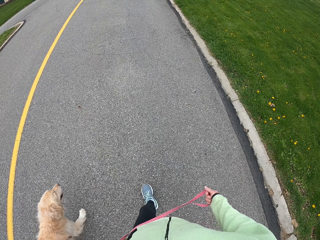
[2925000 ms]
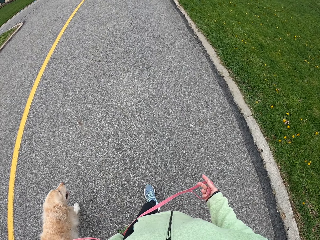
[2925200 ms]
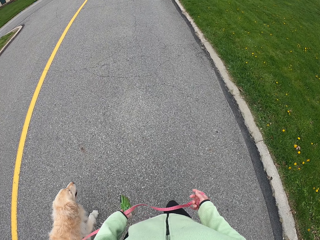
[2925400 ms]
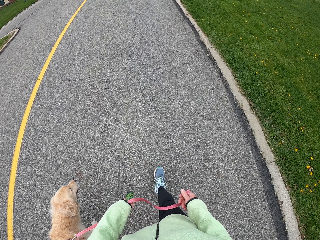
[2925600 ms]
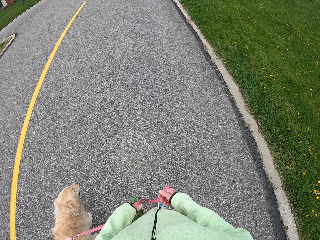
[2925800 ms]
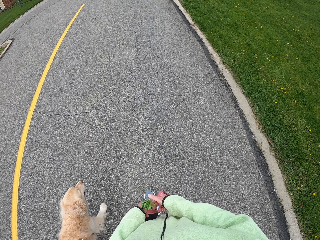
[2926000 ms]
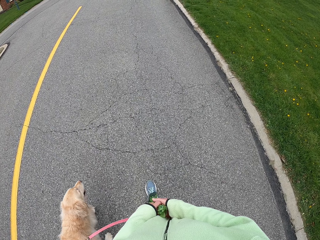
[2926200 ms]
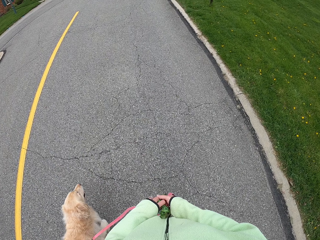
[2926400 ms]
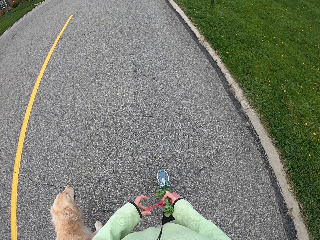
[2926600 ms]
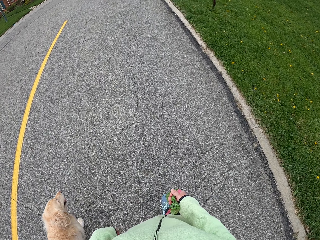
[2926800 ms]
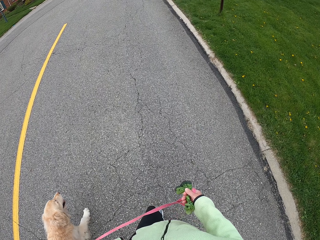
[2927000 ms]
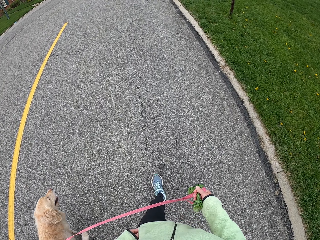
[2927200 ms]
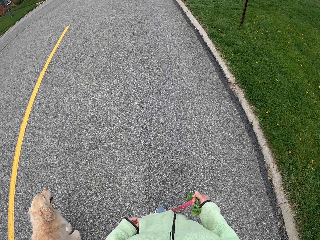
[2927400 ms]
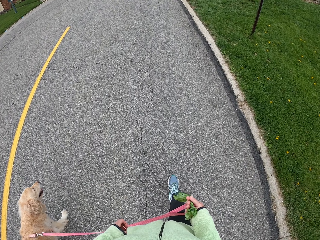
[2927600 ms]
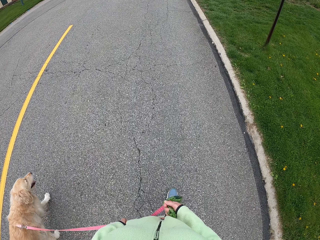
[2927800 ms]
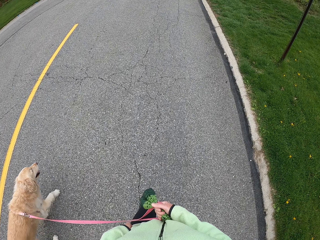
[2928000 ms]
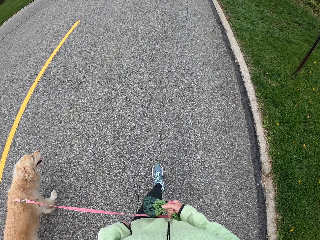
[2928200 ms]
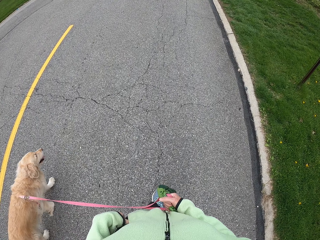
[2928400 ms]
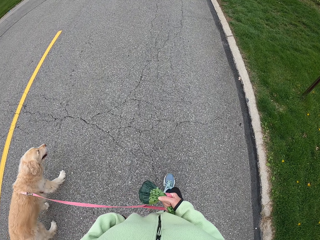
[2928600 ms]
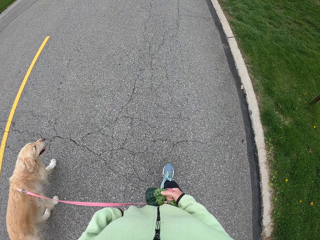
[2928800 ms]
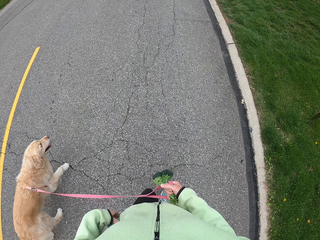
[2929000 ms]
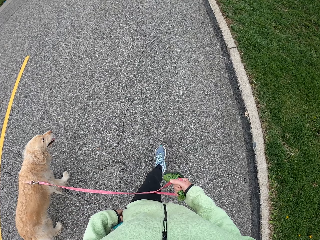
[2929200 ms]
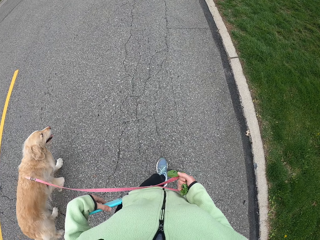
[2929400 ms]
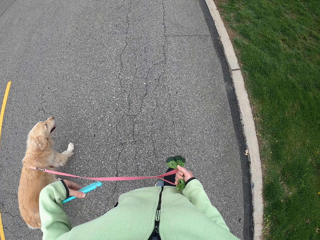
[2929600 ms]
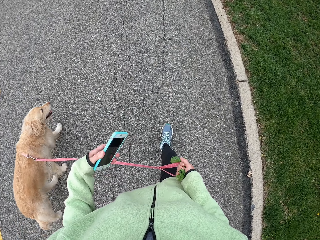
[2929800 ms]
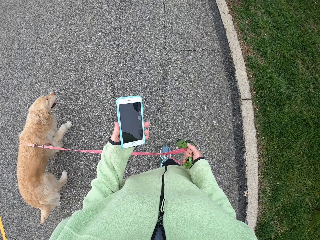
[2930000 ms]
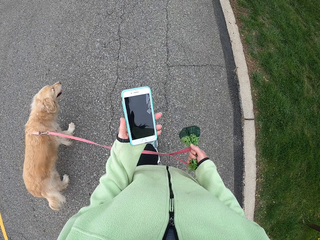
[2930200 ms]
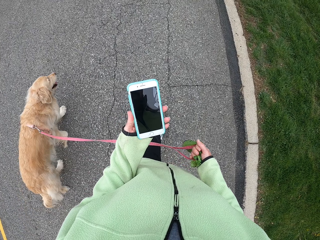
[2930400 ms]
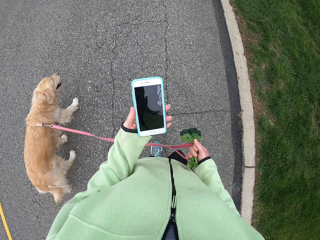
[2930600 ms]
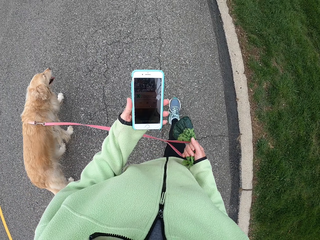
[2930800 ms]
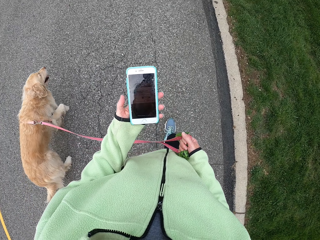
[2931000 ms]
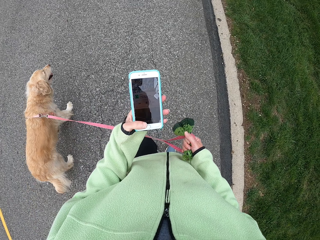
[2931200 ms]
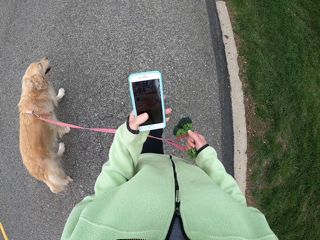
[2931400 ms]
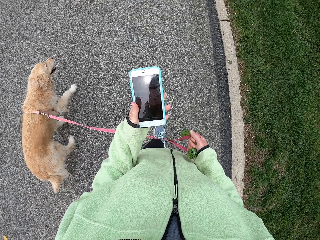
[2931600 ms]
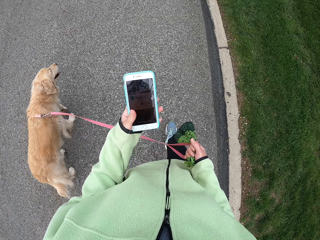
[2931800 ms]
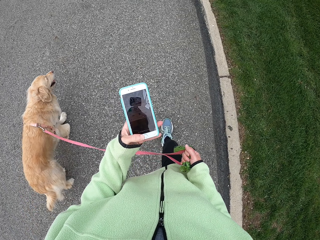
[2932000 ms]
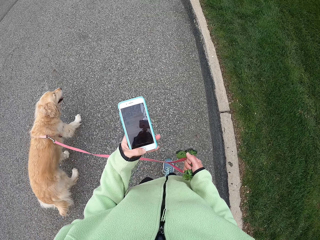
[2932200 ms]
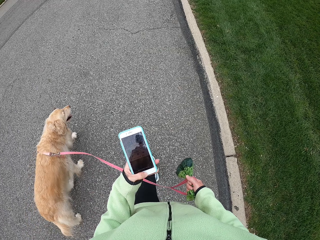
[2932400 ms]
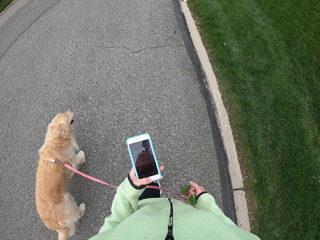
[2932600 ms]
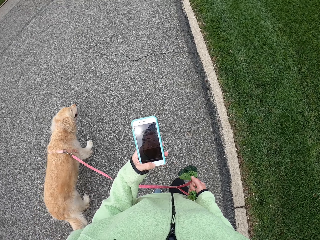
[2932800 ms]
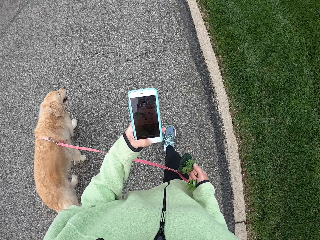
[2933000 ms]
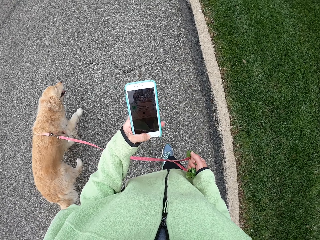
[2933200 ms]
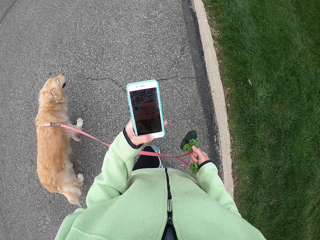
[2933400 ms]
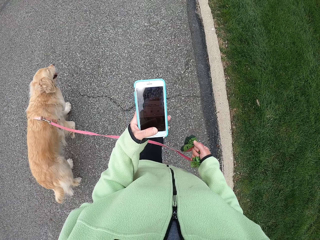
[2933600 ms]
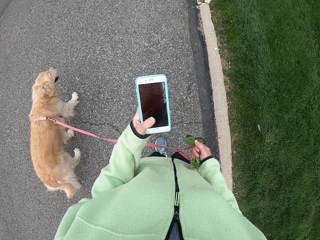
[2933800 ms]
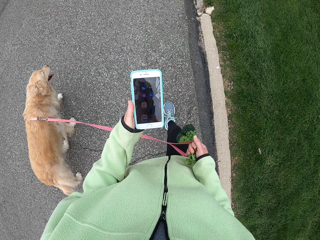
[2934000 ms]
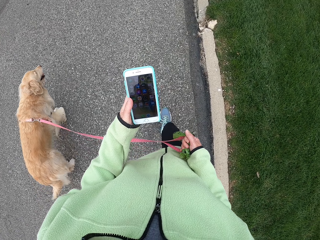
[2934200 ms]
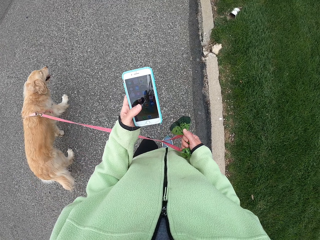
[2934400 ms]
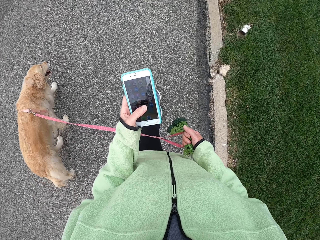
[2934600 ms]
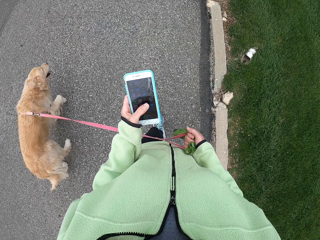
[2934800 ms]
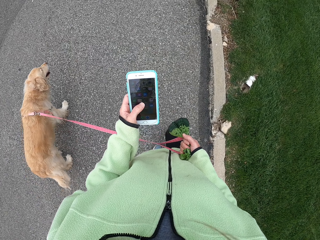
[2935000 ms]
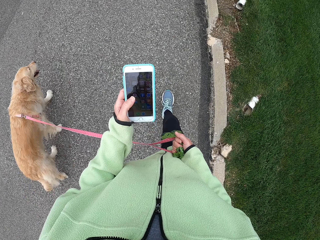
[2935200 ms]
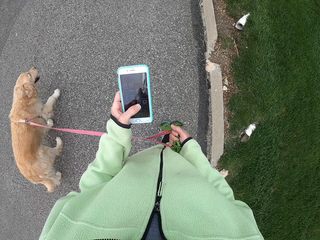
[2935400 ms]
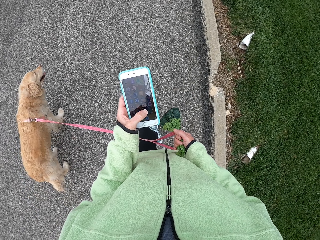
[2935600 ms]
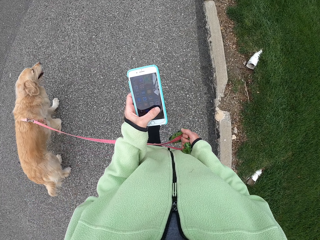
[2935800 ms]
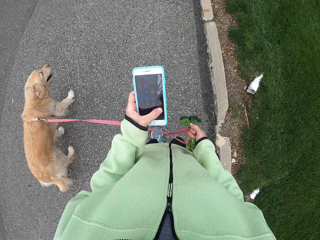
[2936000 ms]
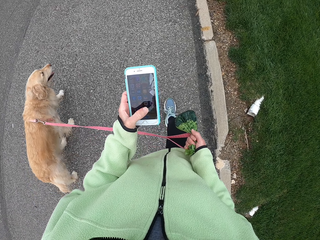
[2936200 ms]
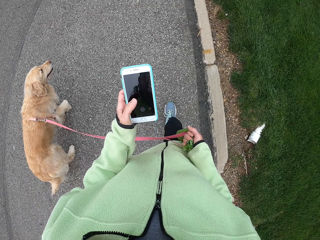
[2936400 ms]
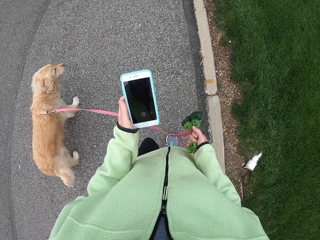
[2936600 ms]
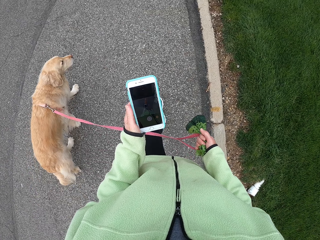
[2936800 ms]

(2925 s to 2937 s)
The camera wearer holds the rope with the other hand. He takes the bag with his right hand. He walks around the road. He removes the phone from the pocket with his left hand. He looks at the phone. He switches on the phone with his left hand. He scrolls the phone with his left hand. He scrolls the phone again.

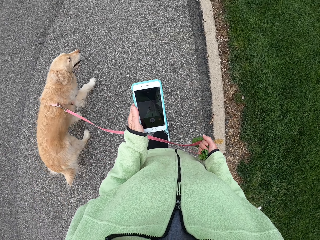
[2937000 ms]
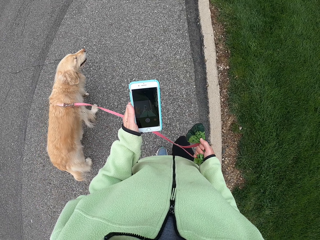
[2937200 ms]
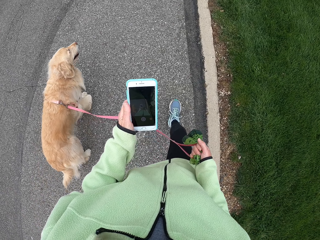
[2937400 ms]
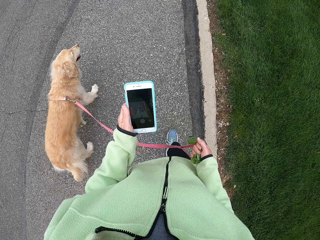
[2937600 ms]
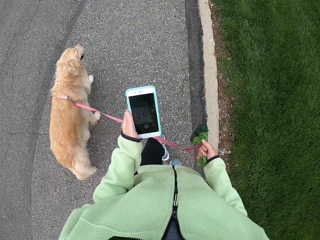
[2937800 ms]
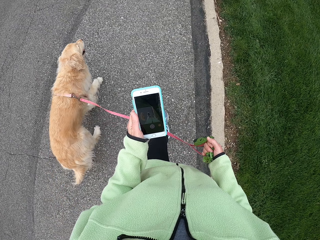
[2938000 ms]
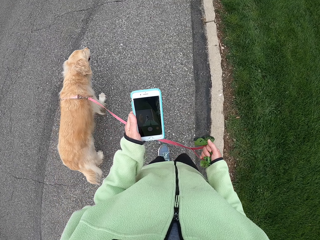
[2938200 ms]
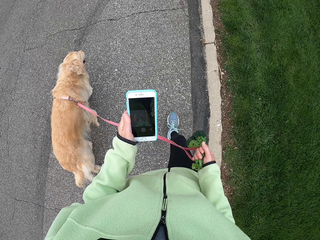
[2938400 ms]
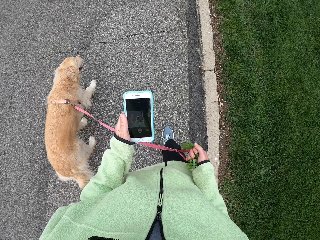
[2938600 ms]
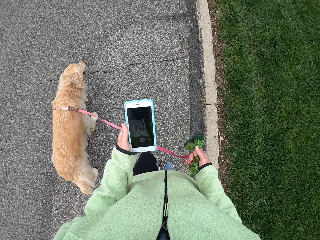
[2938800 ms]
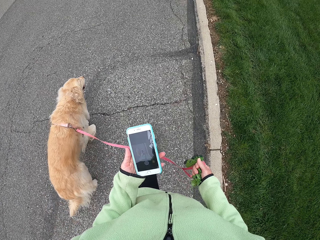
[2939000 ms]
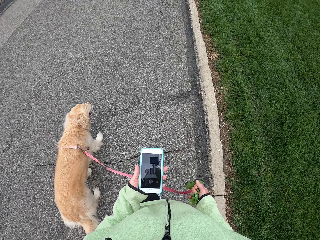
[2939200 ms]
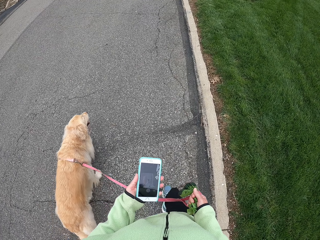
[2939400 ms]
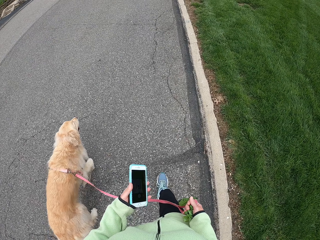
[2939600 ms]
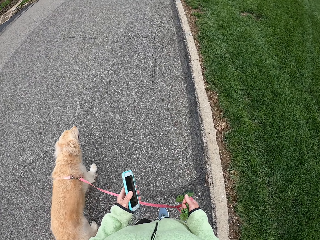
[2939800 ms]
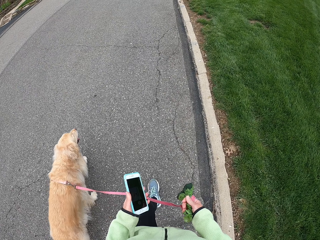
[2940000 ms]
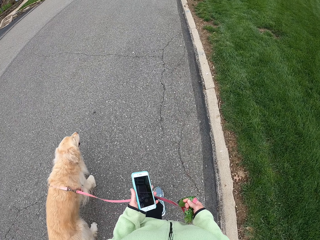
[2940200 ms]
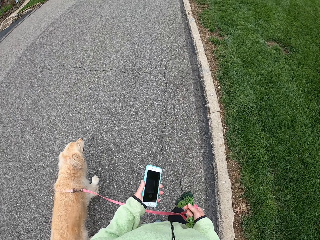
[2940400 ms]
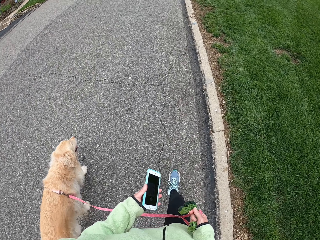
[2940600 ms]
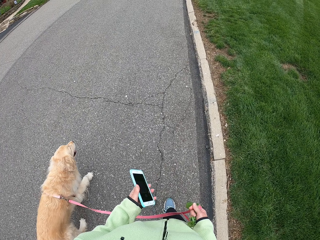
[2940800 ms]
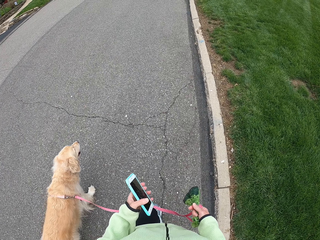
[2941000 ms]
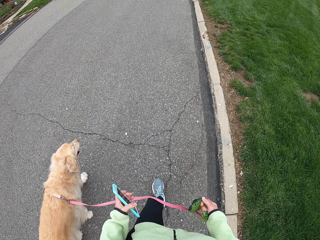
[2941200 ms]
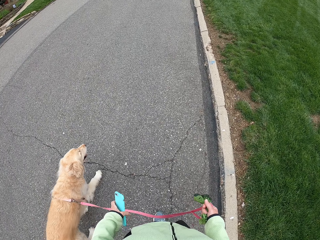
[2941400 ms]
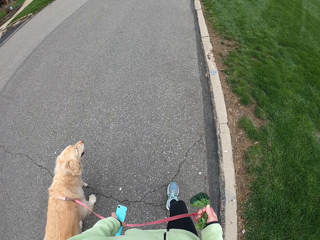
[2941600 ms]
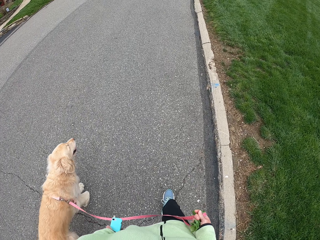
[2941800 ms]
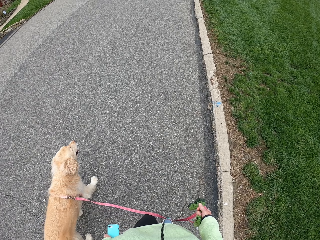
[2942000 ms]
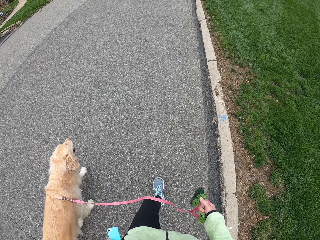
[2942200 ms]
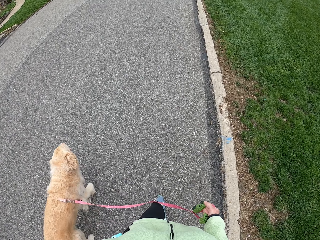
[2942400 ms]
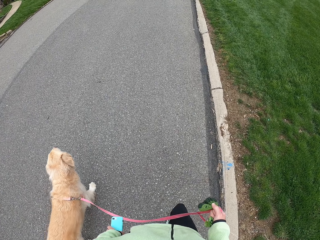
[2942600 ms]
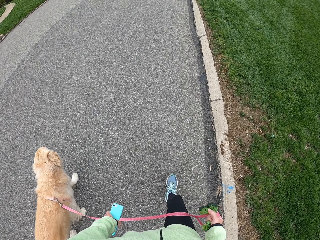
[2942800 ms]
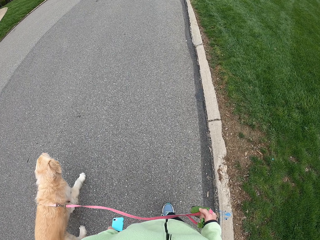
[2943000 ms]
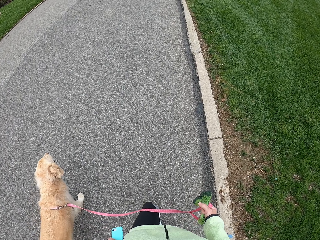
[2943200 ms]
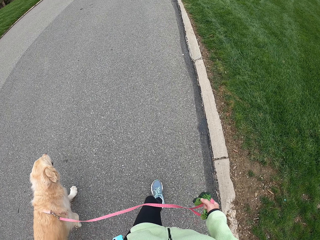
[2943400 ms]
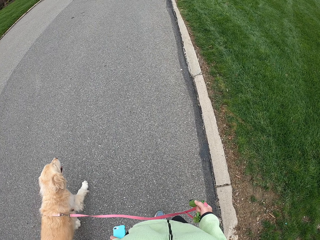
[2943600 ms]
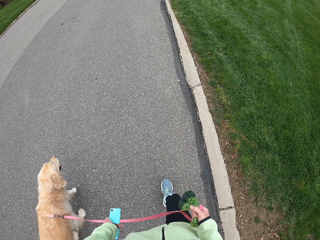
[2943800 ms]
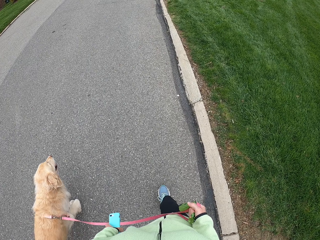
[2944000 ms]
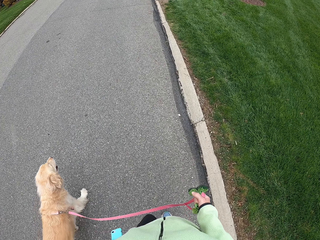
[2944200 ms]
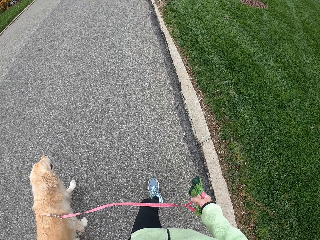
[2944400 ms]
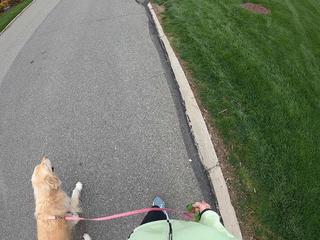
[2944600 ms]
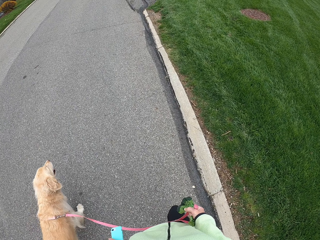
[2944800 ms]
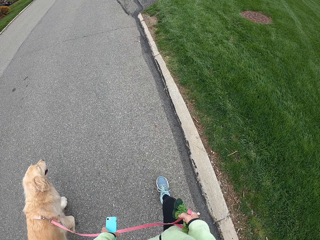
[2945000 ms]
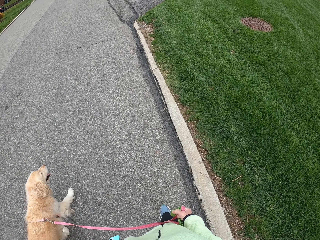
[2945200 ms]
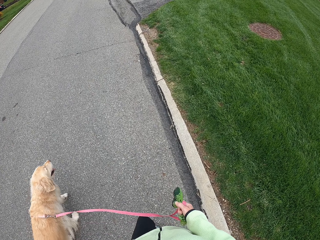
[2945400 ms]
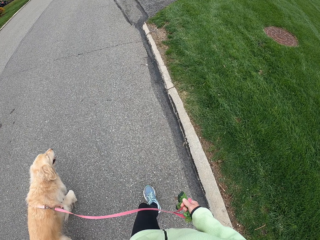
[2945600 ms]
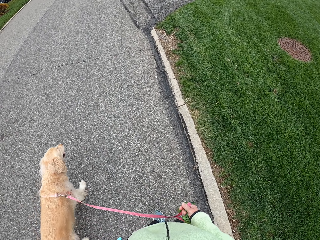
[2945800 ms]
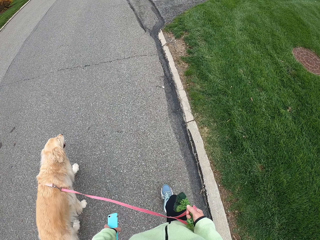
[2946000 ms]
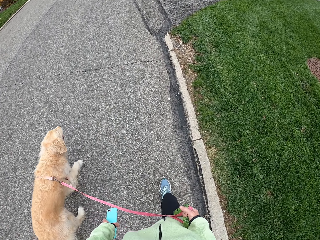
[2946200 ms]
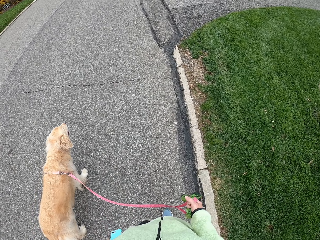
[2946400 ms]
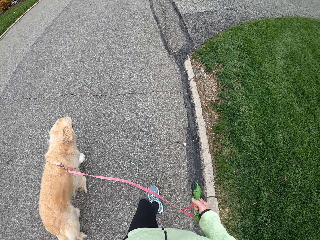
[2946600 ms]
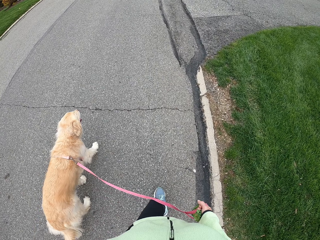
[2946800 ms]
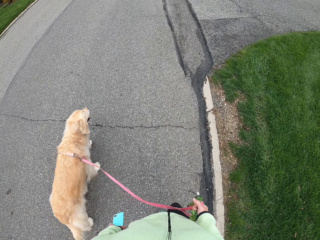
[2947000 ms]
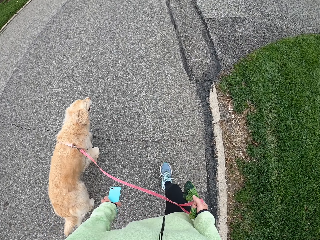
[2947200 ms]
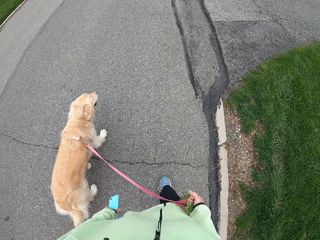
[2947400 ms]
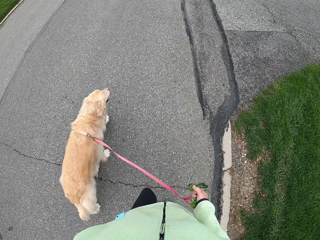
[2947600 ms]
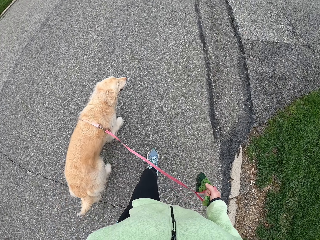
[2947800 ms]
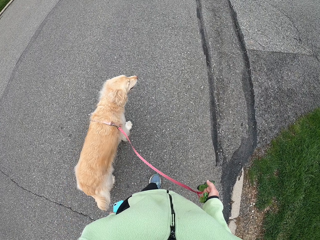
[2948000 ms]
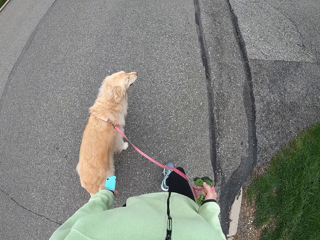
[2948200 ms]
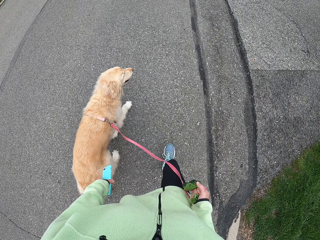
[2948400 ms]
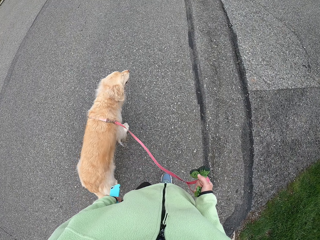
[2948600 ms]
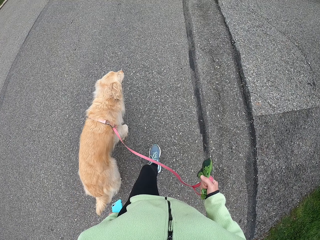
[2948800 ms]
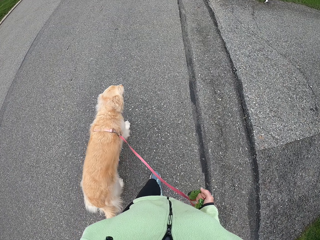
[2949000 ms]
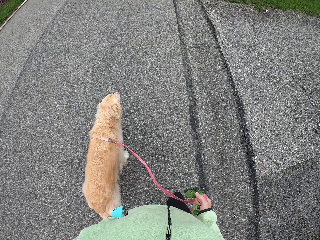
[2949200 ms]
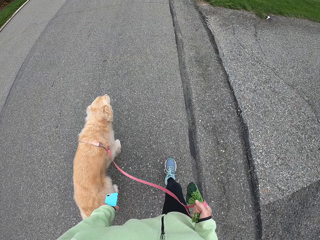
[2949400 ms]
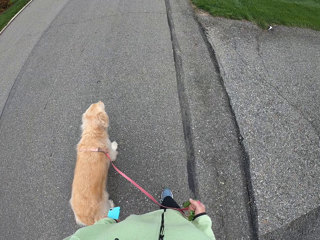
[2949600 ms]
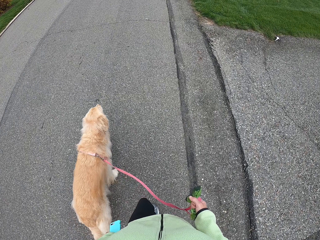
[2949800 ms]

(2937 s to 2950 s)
The camera wearer looks at the phone. They hold the phone. They walk around the road.
